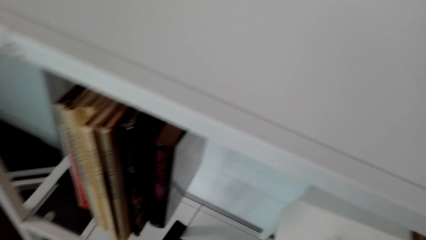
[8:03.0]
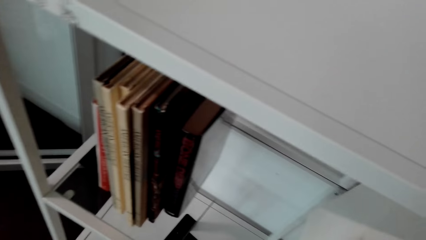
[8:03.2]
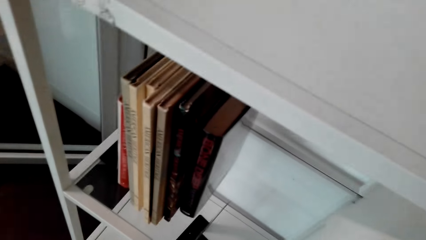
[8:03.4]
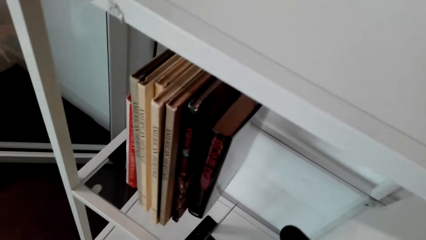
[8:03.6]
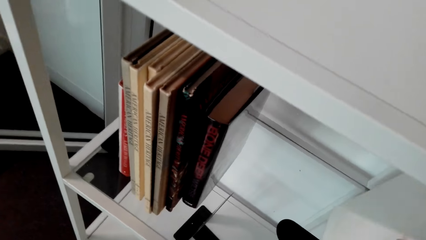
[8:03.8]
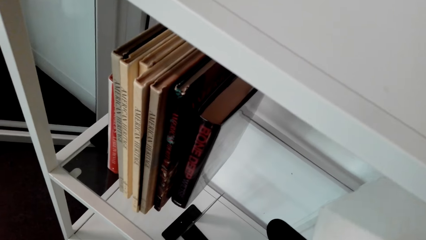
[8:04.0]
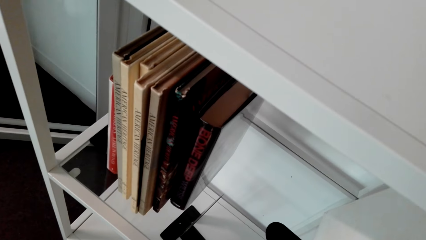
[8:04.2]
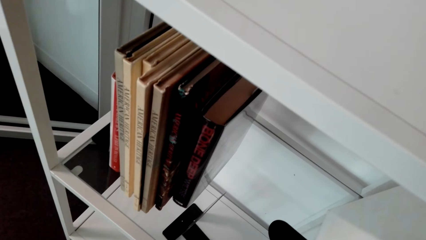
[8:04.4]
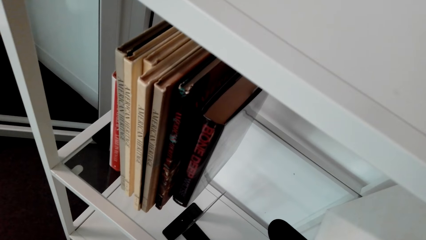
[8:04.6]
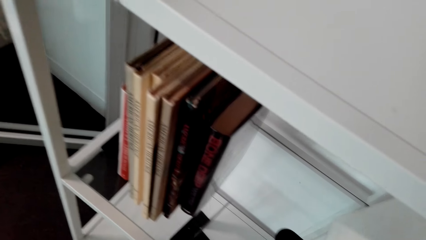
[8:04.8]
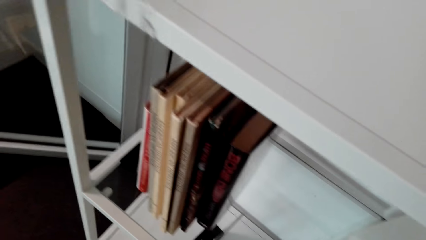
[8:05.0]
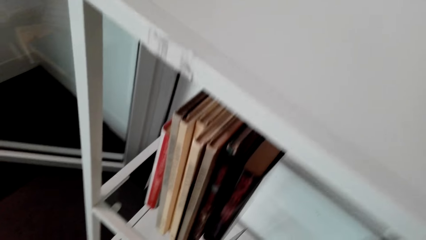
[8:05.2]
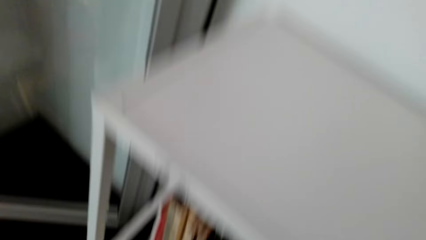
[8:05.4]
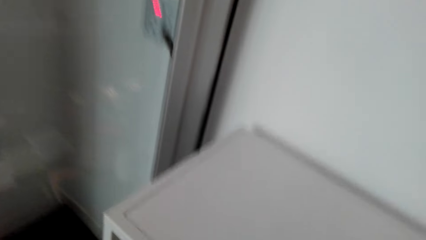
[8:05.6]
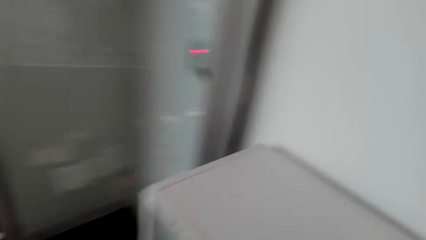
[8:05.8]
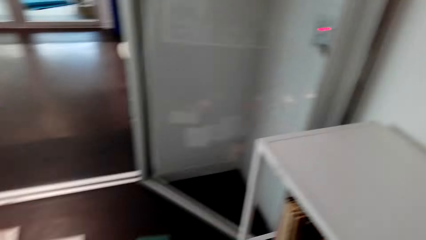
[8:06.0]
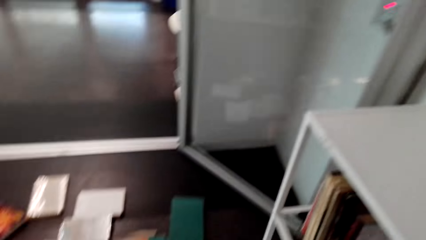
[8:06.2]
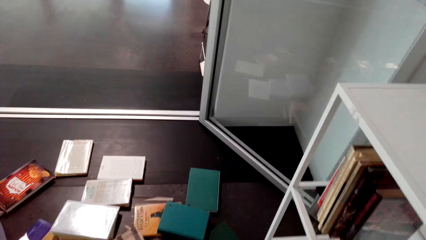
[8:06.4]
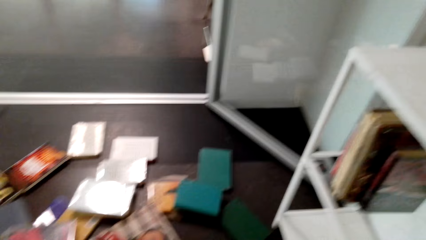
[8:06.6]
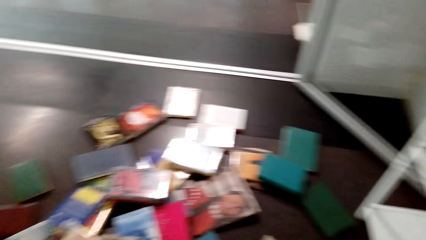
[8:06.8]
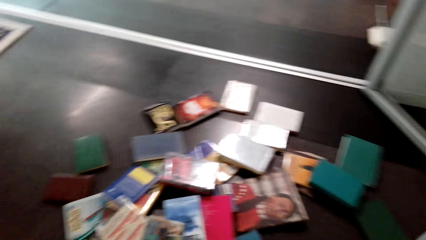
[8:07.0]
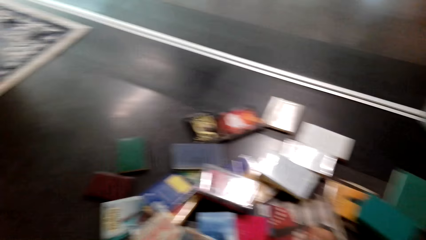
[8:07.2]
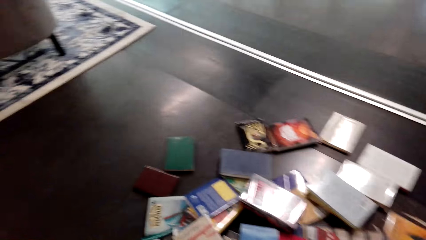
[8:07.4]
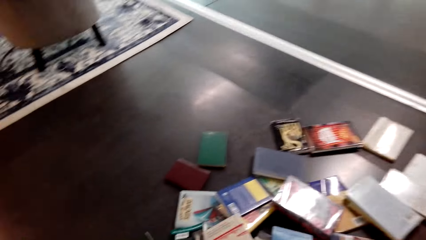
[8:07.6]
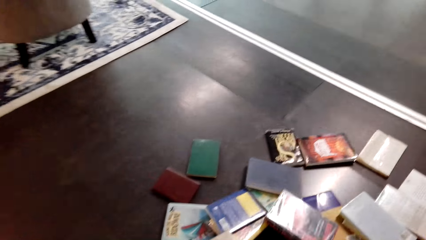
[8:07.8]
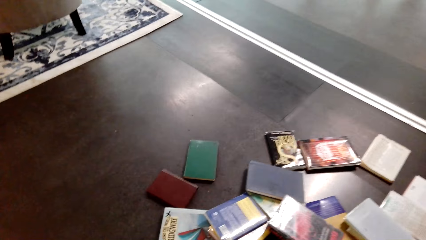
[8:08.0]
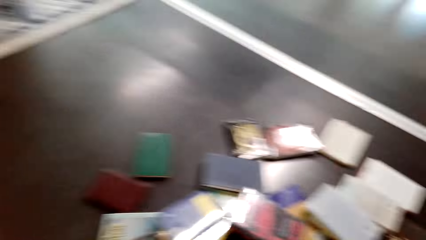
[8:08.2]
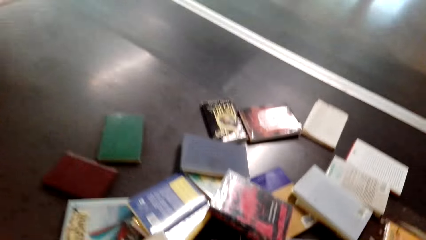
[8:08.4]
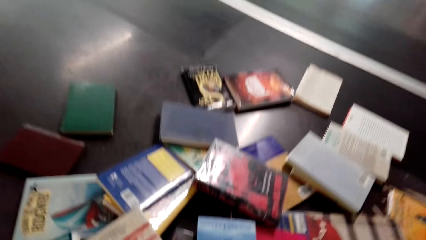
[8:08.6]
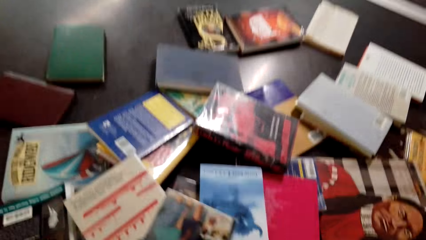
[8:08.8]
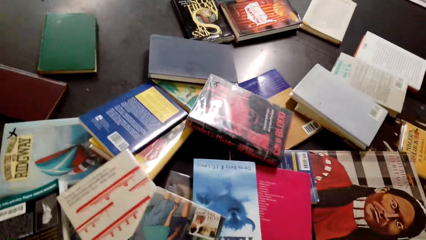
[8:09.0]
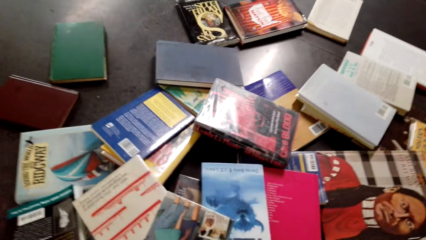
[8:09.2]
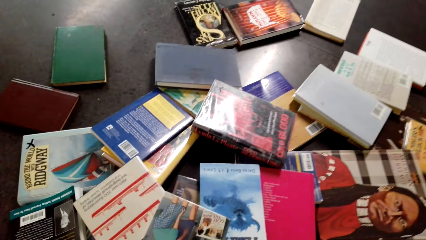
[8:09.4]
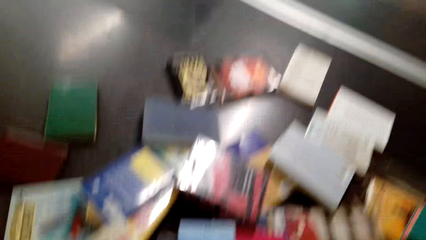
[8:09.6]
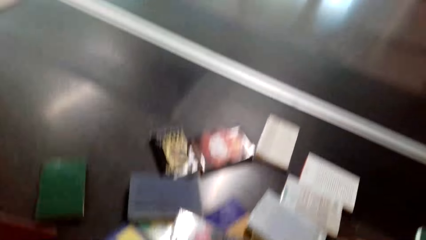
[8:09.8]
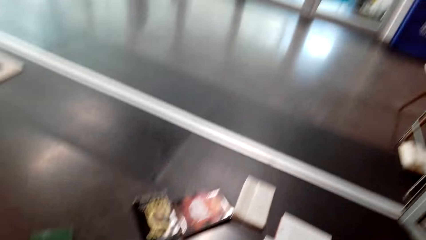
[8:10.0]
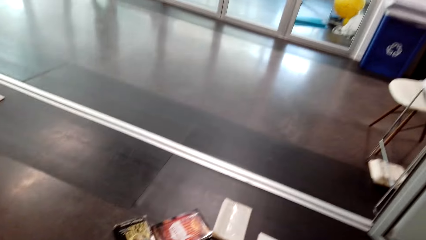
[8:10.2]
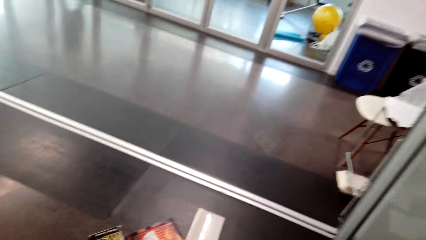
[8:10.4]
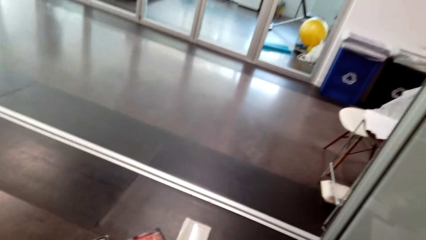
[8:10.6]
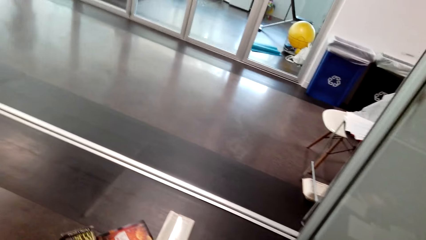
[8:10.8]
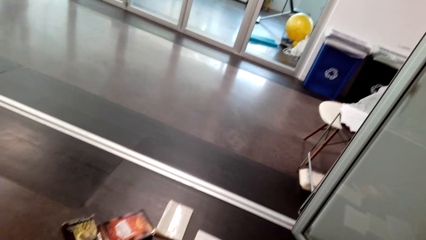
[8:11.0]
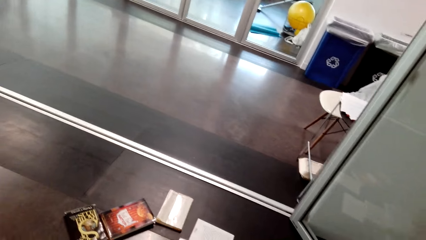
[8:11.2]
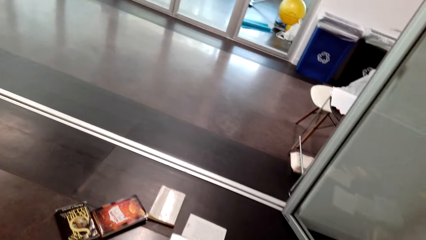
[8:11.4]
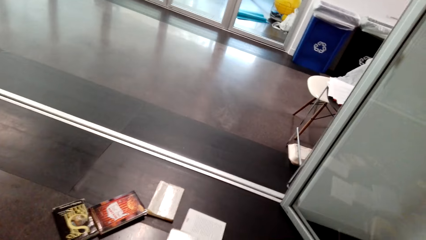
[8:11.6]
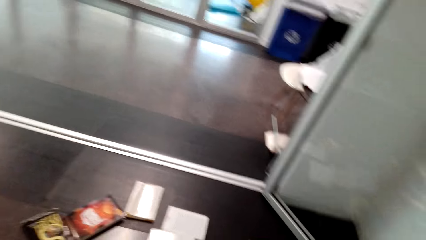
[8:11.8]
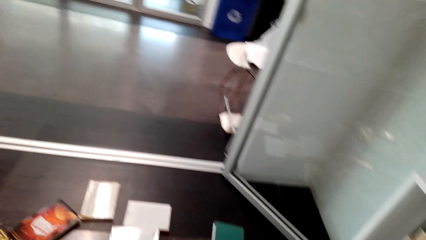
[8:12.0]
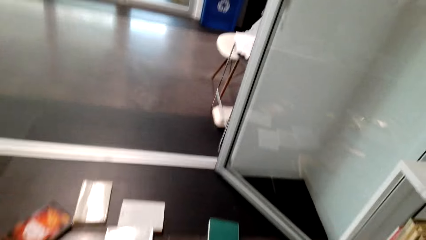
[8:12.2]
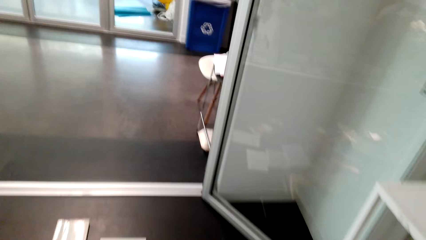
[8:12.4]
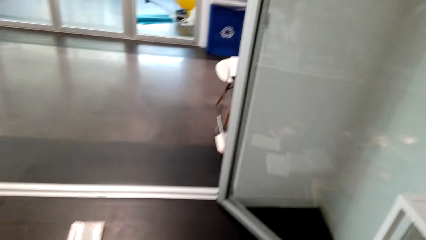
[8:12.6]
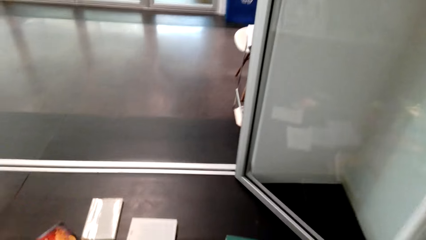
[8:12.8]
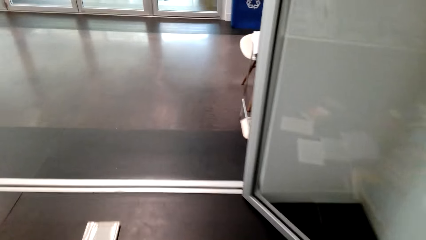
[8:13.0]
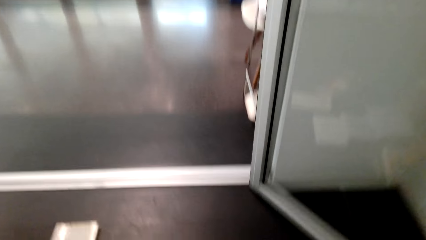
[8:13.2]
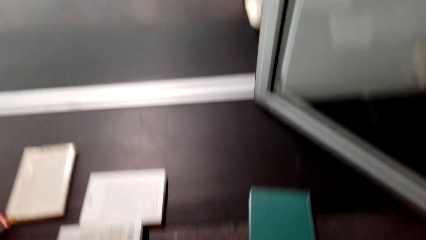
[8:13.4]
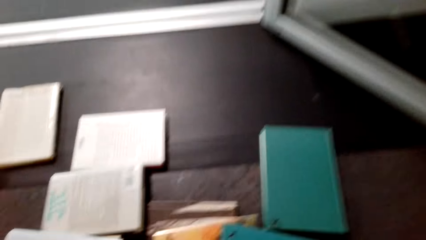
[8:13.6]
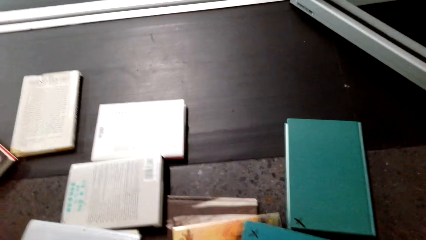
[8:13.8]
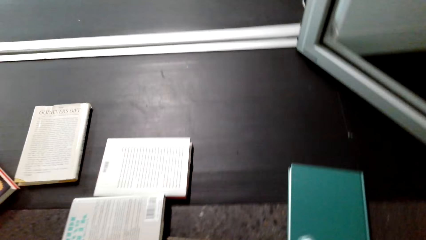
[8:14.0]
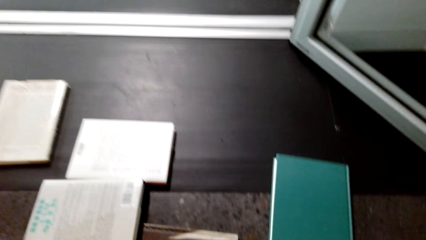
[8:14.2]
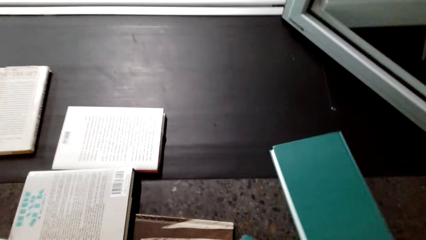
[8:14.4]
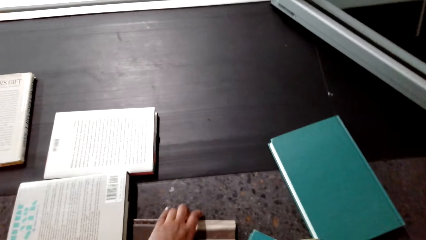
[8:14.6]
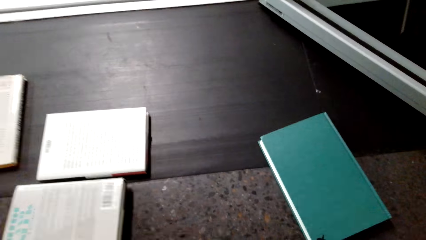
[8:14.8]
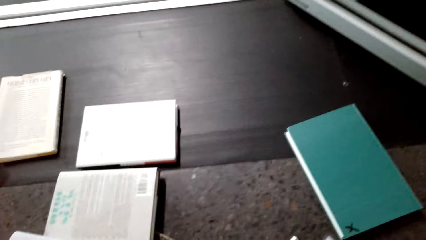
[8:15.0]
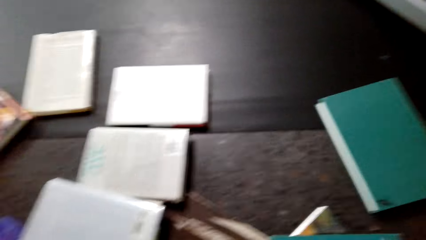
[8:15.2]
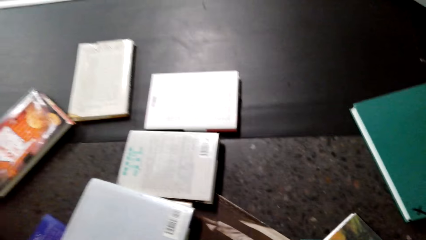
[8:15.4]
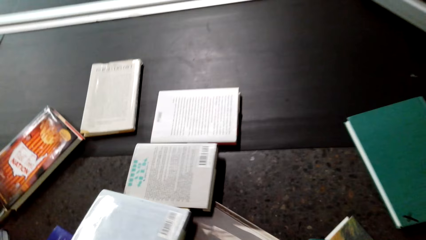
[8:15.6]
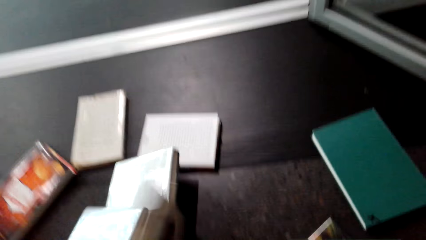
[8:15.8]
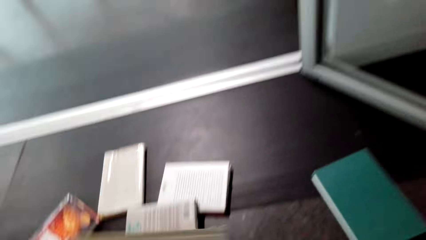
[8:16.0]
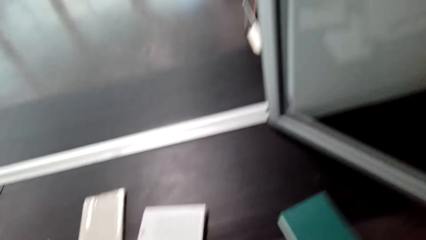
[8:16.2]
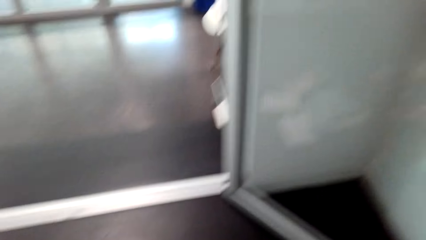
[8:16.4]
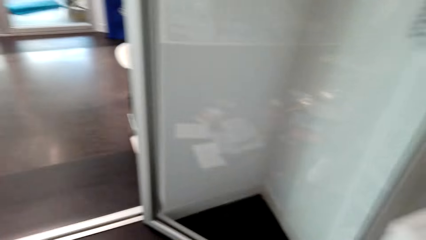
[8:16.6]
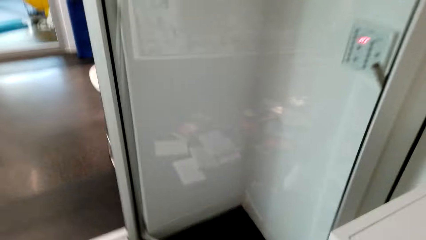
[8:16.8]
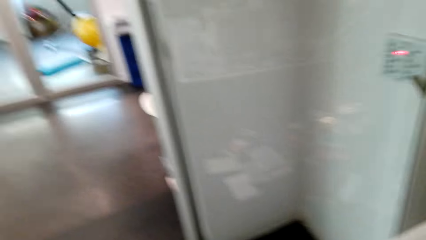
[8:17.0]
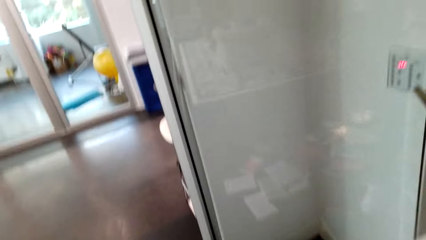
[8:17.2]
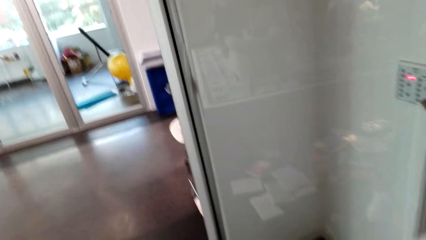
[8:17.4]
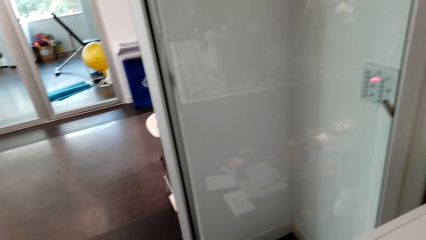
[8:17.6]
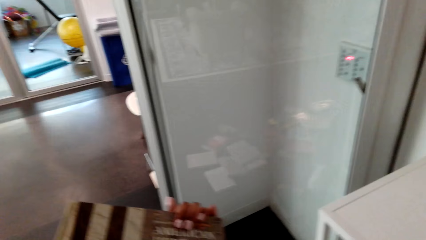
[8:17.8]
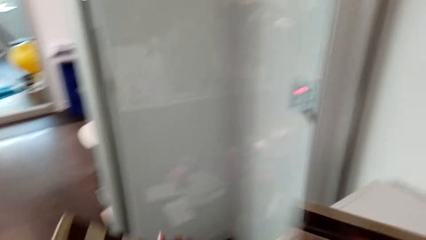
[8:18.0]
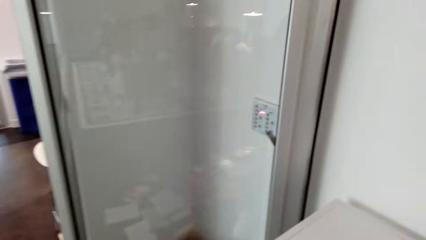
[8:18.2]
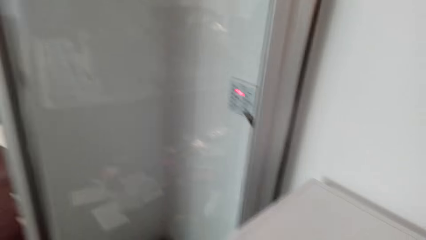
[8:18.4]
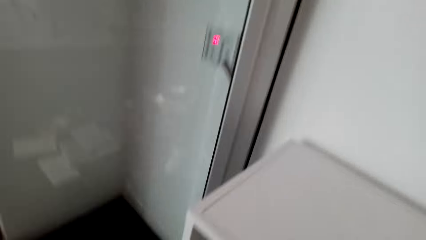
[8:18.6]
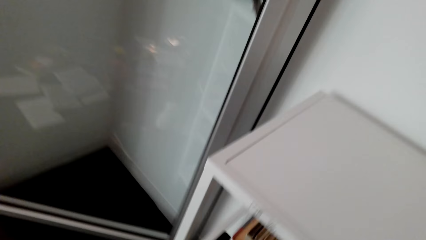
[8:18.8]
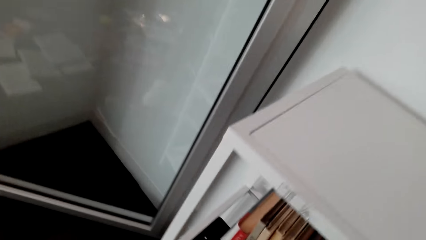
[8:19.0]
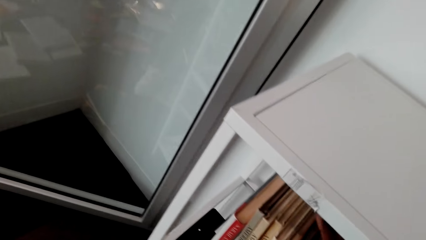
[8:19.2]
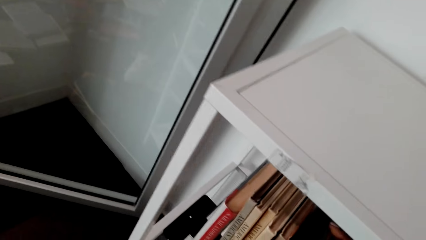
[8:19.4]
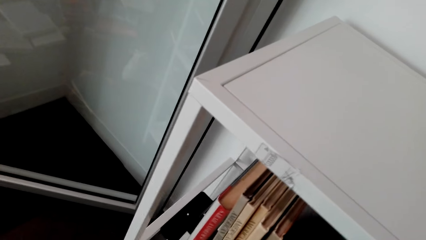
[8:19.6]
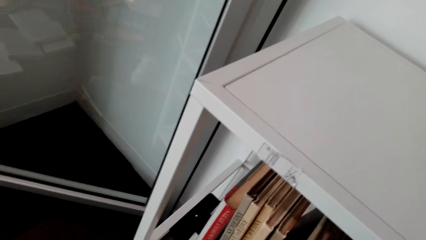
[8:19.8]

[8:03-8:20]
The camera wearer collects books on the ground. They pick books from the floor.
